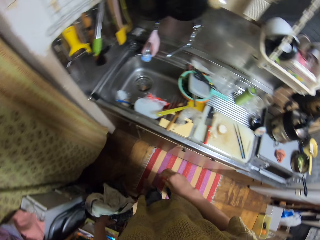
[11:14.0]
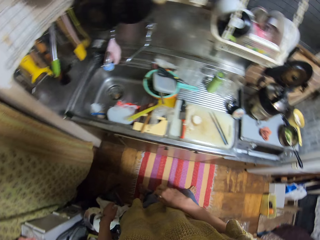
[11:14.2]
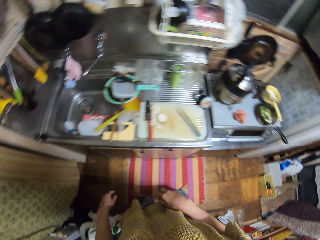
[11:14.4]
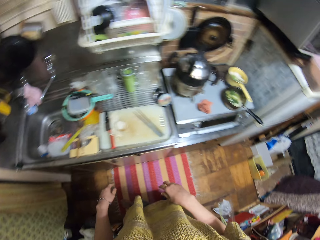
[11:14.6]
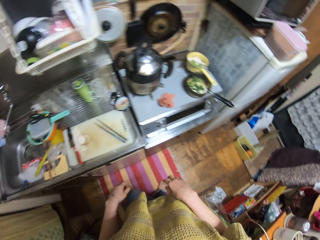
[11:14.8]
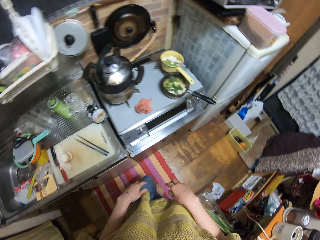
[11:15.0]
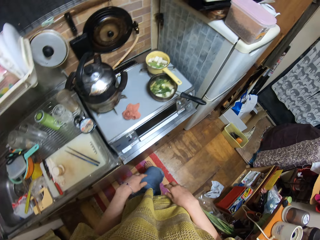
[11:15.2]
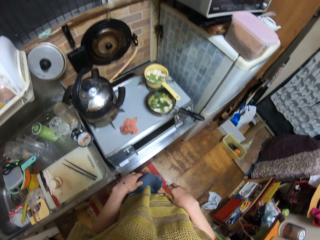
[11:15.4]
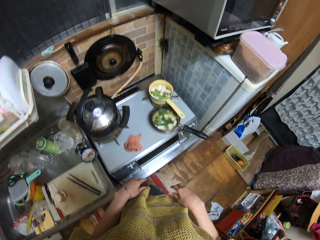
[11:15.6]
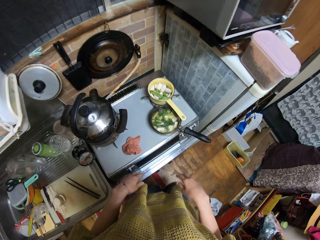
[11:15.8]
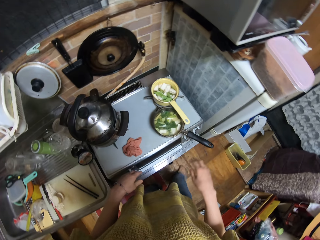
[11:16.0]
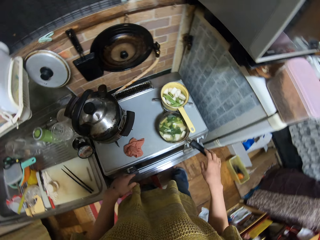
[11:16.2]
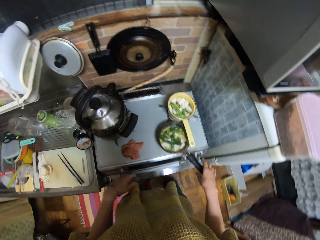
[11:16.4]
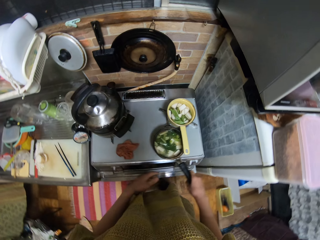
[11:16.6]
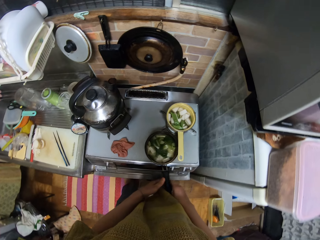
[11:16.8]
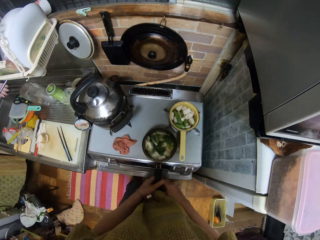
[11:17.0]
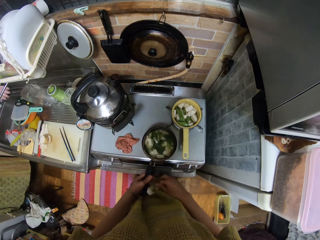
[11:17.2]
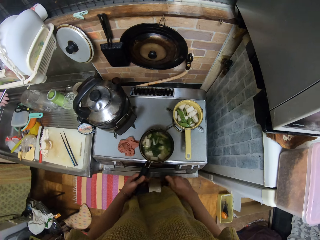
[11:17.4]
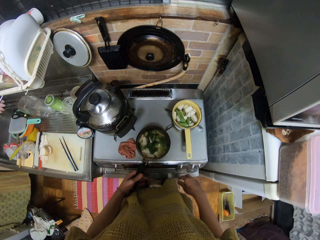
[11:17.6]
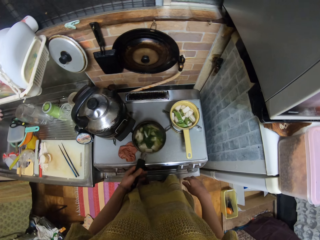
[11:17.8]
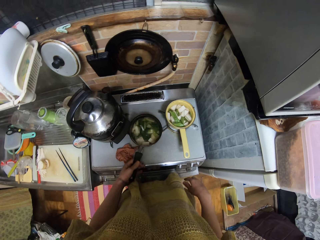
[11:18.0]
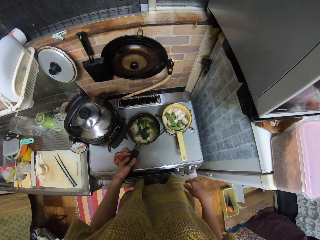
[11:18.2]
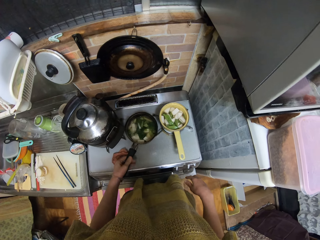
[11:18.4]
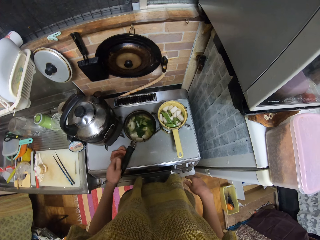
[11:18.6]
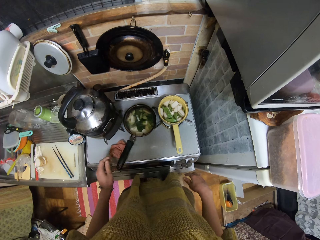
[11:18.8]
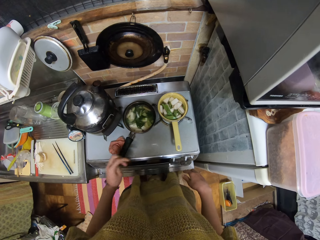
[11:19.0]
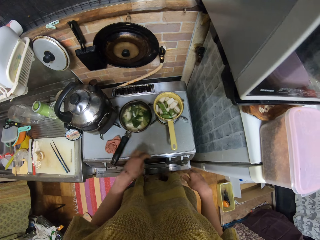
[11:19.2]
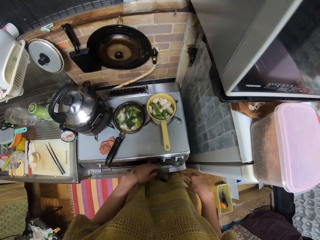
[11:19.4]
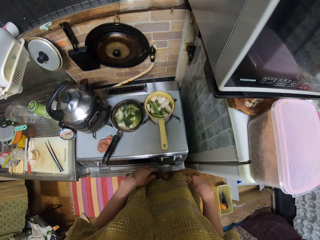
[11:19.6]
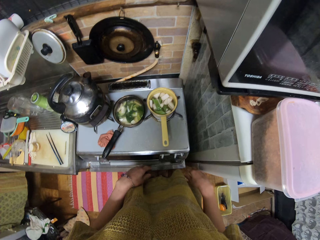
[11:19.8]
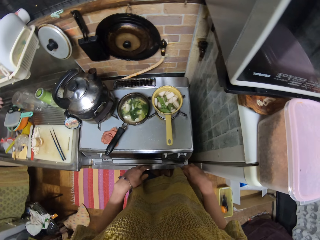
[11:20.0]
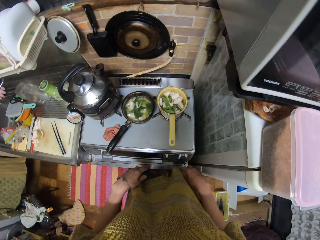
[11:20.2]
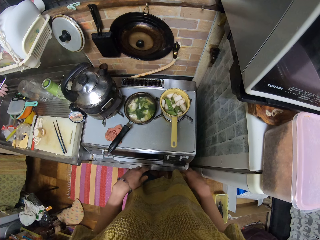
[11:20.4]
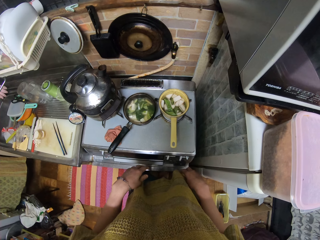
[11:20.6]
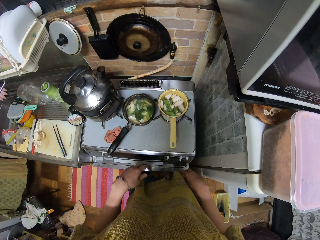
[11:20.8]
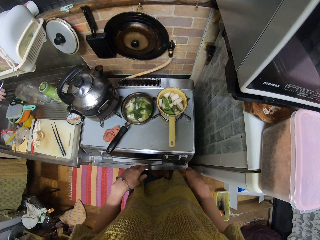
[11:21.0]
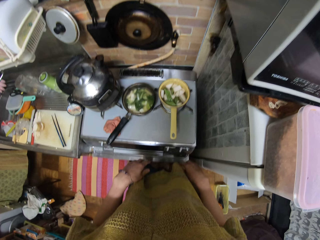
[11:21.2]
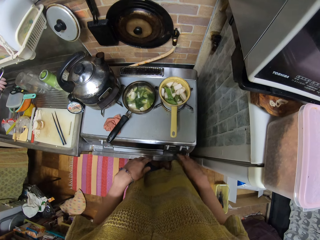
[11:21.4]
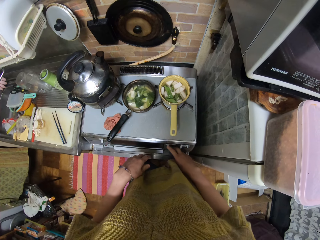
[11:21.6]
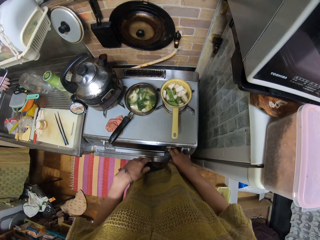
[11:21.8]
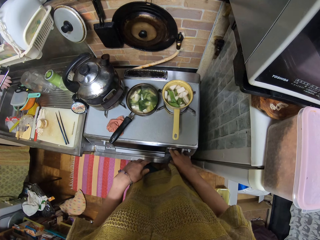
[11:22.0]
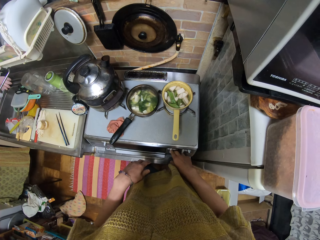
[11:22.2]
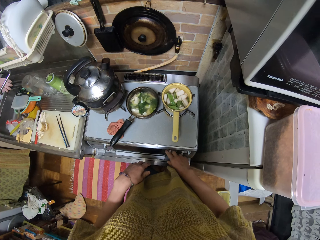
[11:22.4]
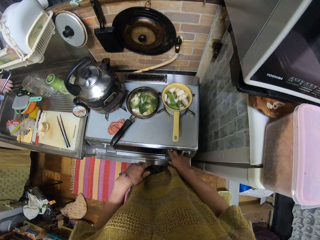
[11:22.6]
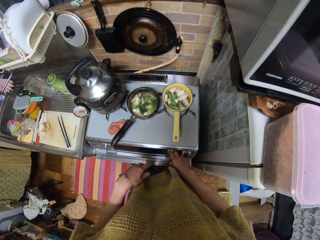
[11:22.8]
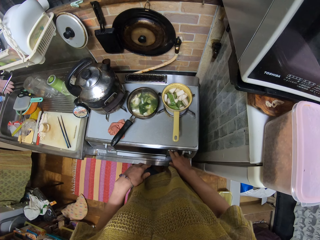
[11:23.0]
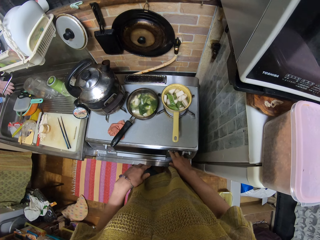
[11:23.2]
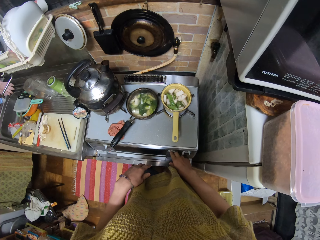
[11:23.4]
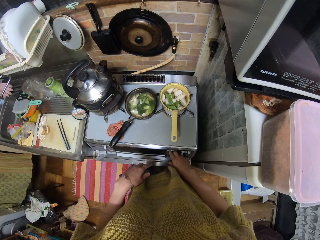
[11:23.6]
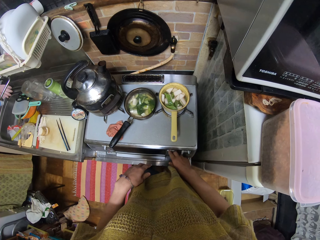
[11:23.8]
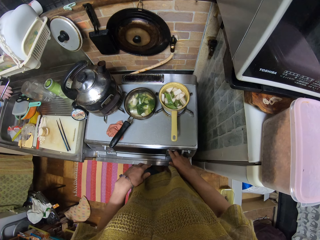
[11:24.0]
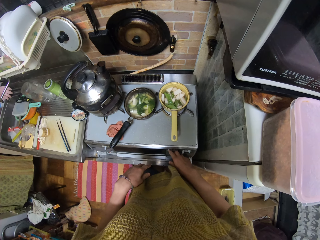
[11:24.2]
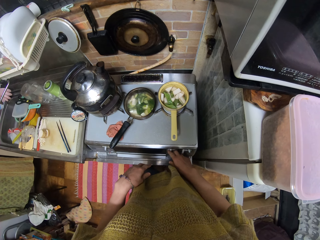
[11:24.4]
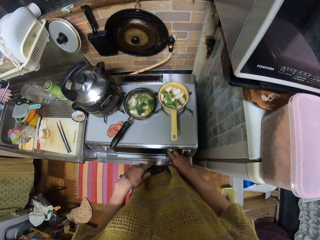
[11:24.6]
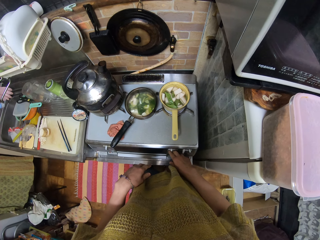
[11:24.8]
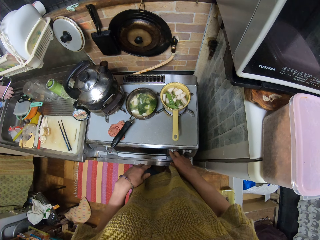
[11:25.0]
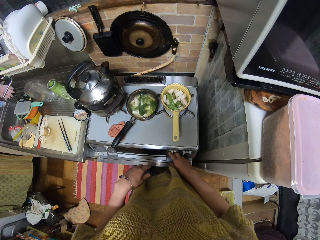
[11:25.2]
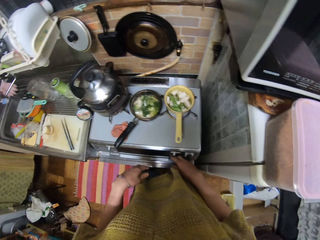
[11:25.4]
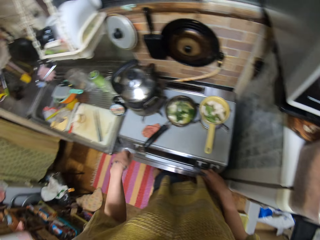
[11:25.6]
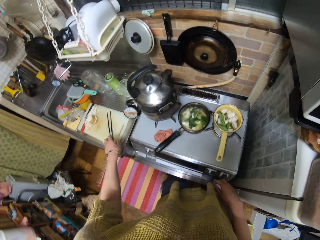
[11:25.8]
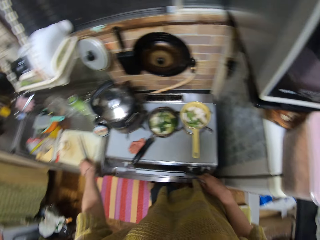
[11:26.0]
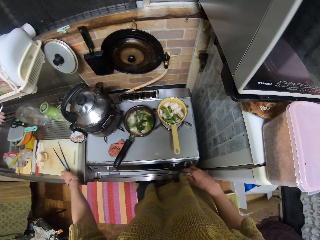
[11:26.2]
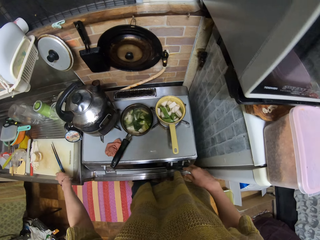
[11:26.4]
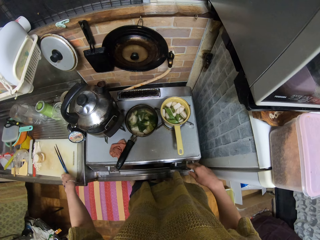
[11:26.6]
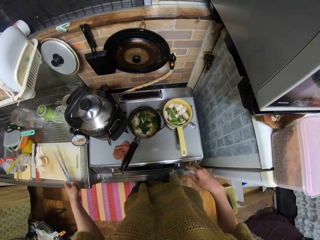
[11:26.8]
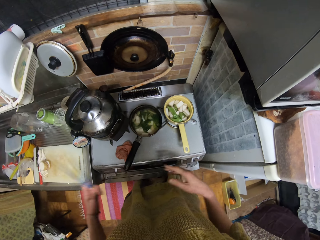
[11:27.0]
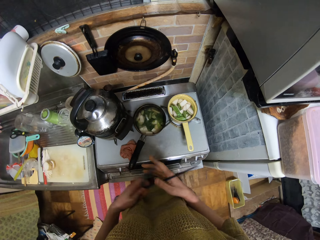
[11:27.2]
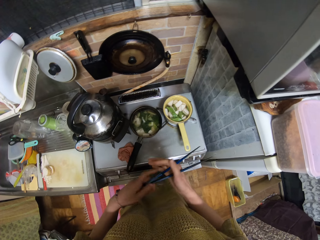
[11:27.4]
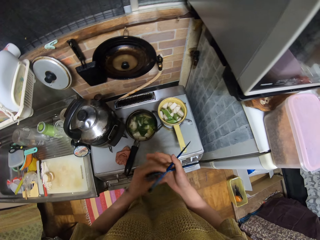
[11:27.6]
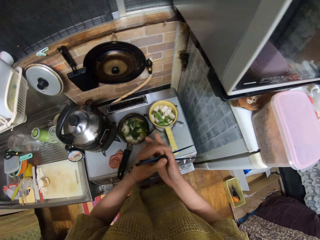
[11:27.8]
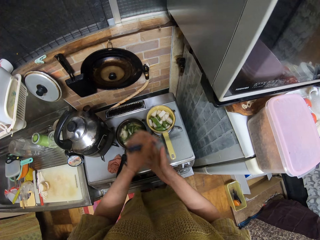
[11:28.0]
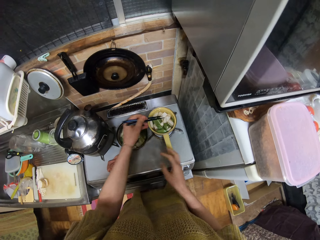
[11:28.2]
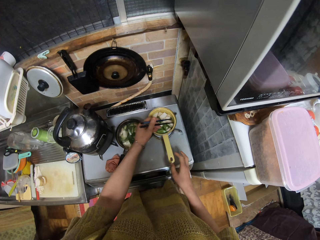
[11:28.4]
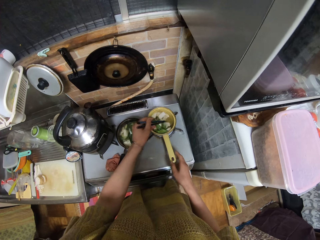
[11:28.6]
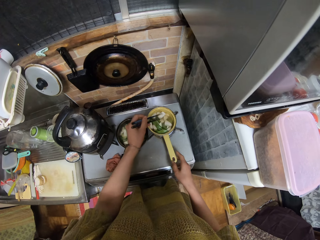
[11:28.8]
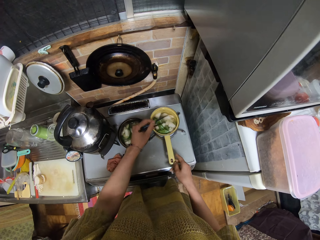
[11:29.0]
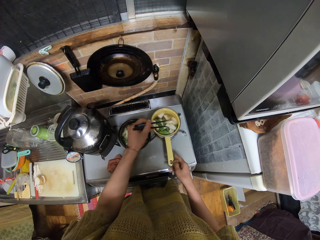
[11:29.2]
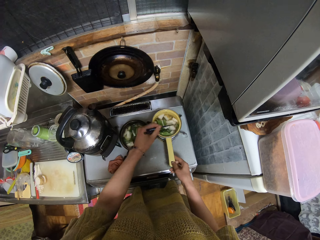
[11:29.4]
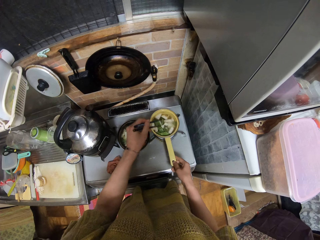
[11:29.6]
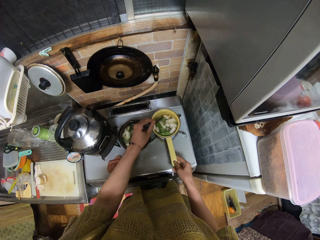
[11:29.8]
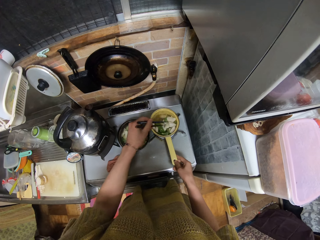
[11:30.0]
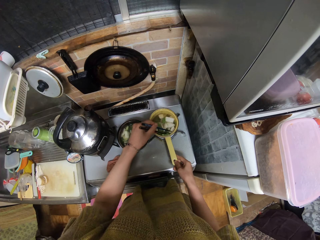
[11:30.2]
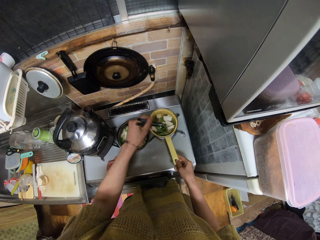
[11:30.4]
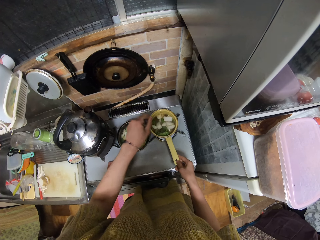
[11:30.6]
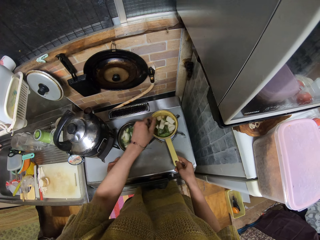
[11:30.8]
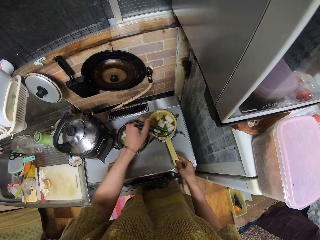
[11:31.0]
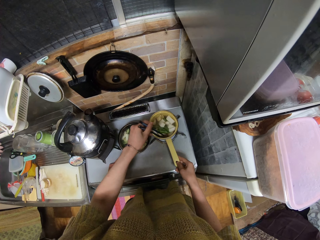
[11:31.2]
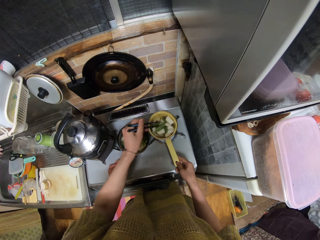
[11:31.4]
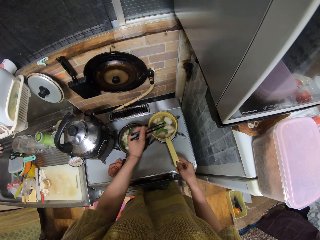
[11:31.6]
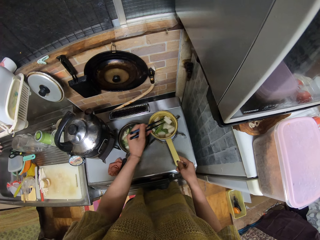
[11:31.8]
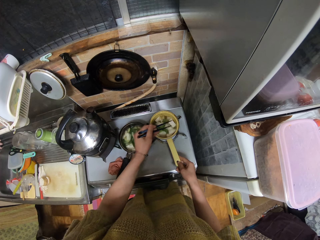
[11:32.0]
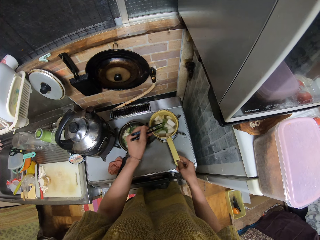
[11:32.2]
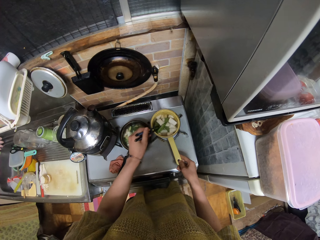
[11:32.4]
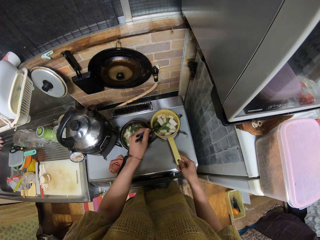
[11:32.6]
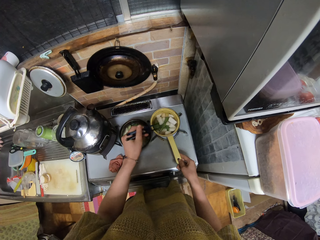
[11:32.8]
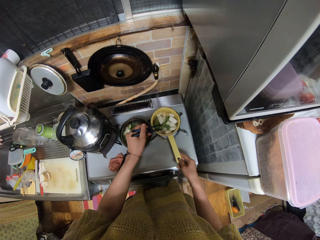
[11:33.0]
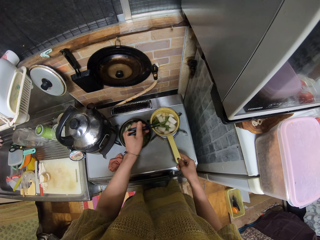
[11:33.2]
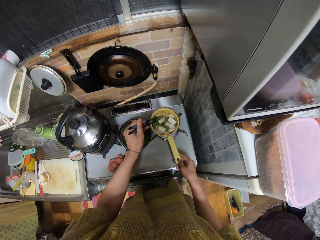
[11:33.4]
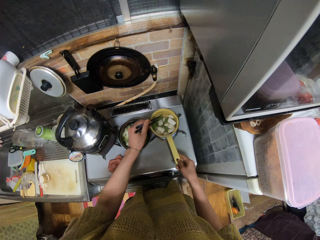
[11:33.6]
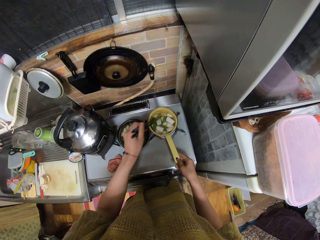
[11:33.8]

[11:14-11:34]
The camera wearer drops the towel in her hand. She moves towards the cooker. She shifts the pan or pot of food on the cooker. She holds the pot. She waits at the cooker. She adjusts the cooker with her right hand. She picks up the chopsticks from the chopping board with her left hand. She stirs the food in the pan with the chopsticks. She holds the yellow pan of food with her right hand.
